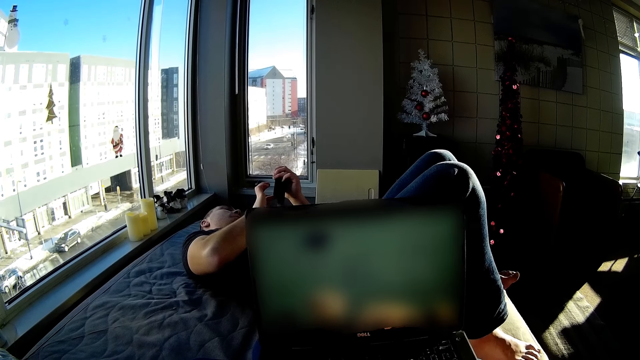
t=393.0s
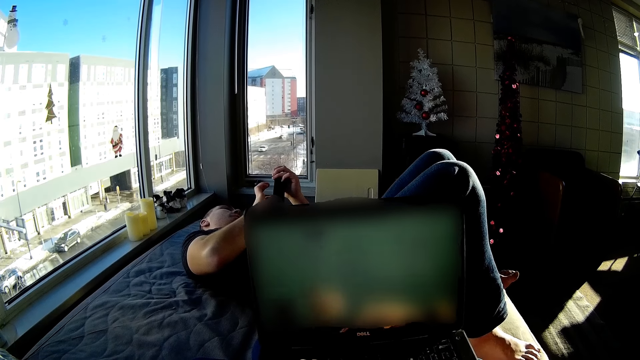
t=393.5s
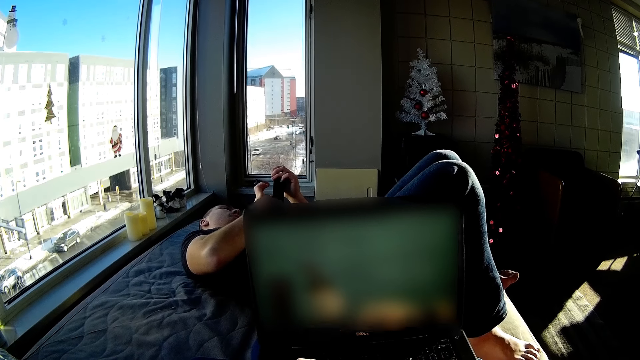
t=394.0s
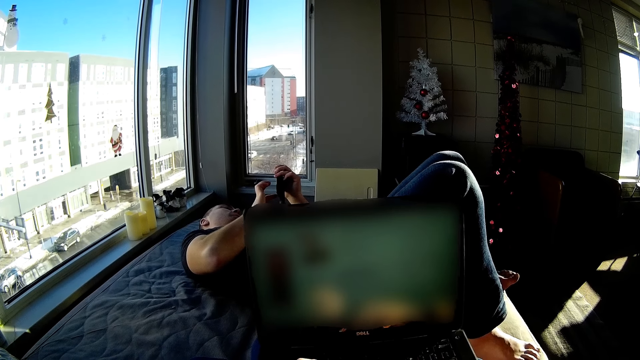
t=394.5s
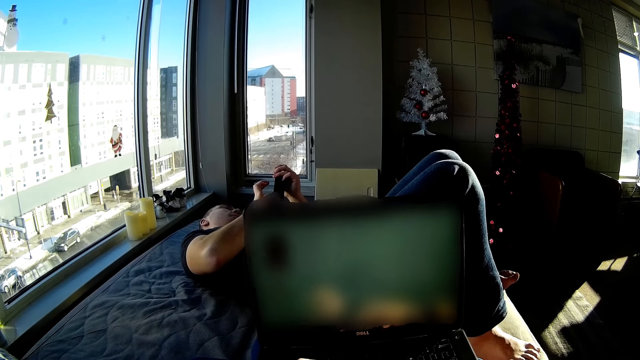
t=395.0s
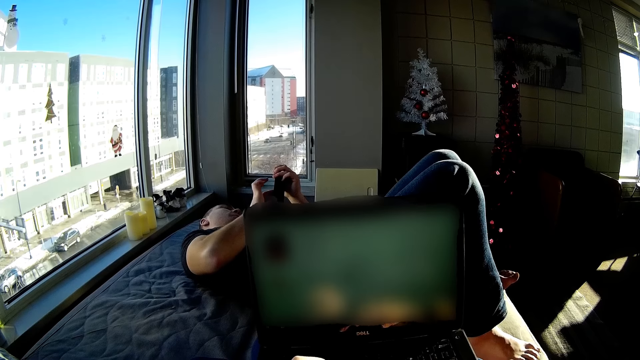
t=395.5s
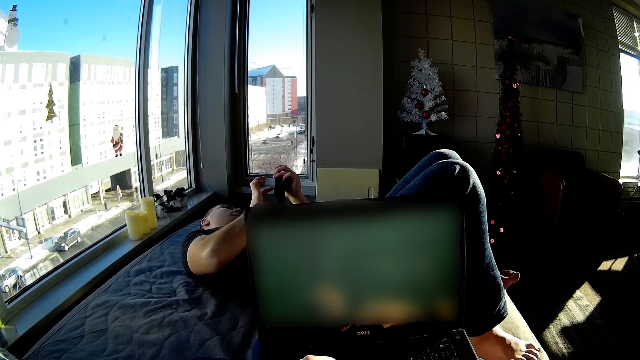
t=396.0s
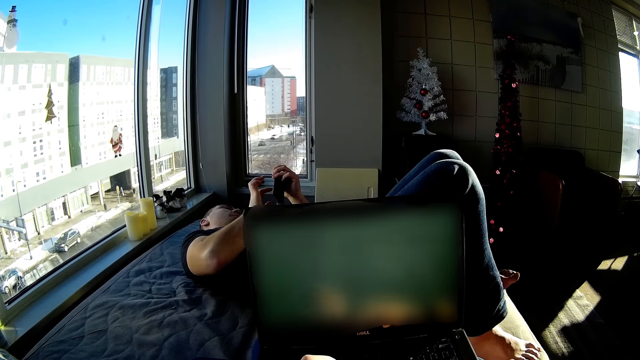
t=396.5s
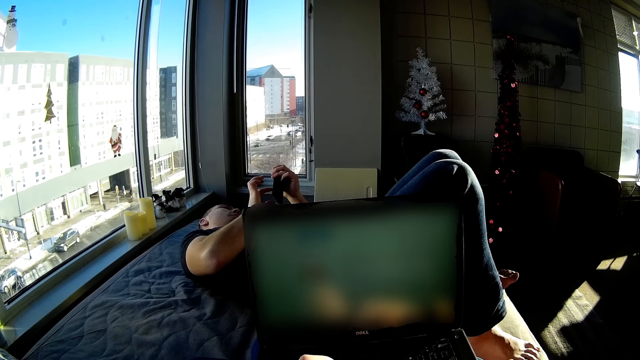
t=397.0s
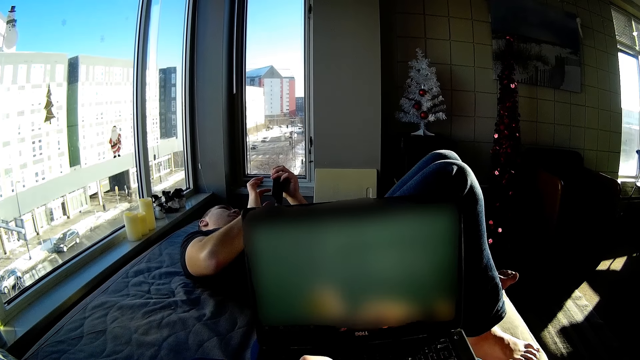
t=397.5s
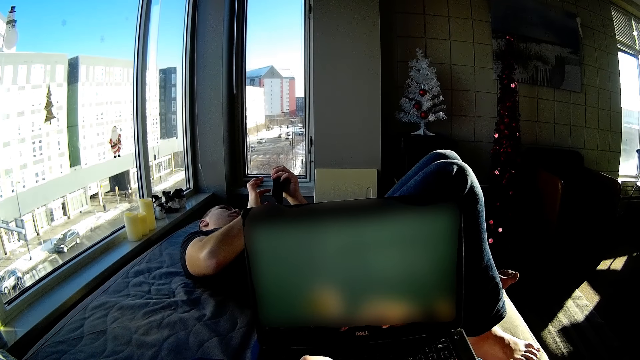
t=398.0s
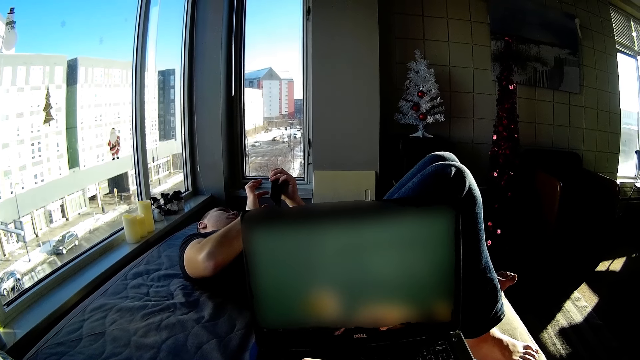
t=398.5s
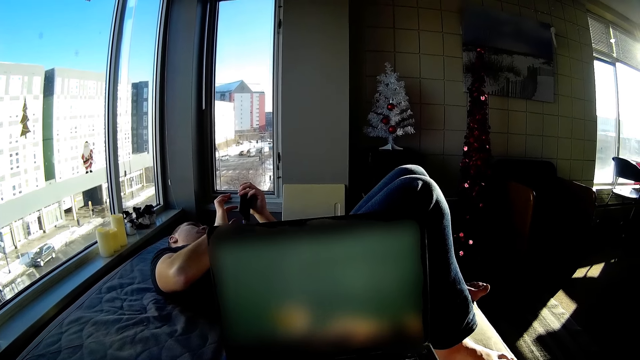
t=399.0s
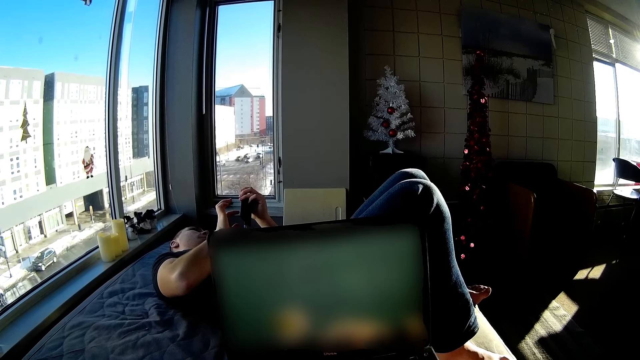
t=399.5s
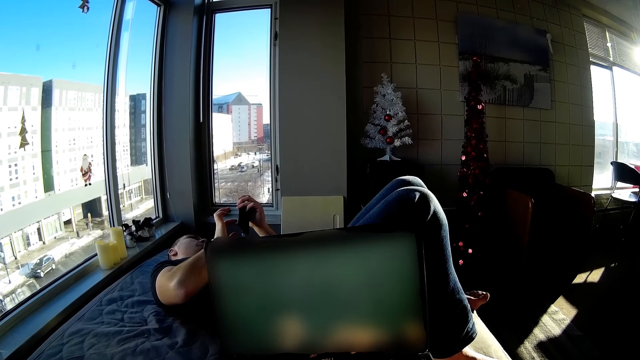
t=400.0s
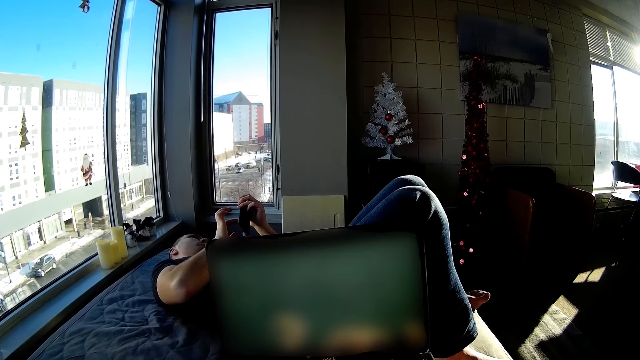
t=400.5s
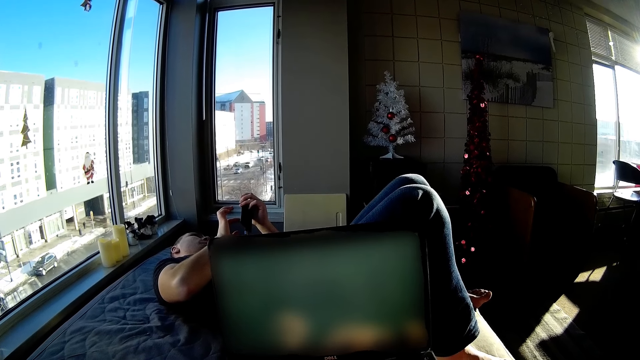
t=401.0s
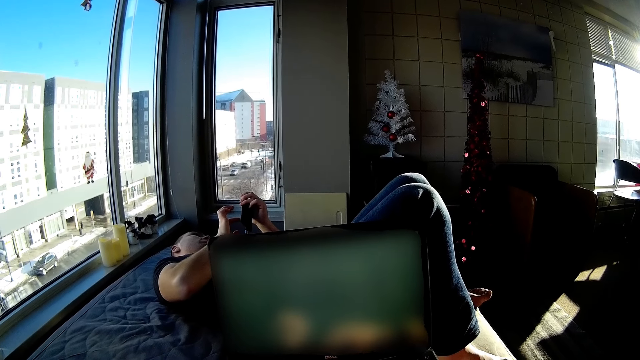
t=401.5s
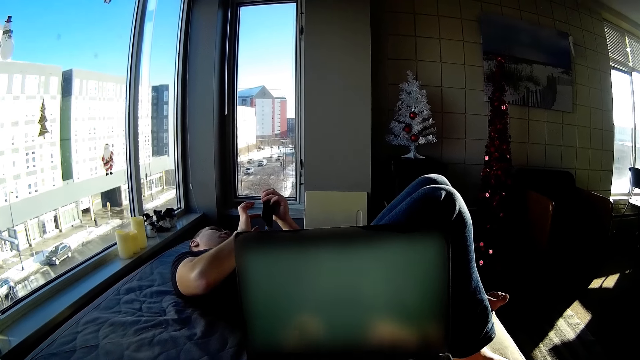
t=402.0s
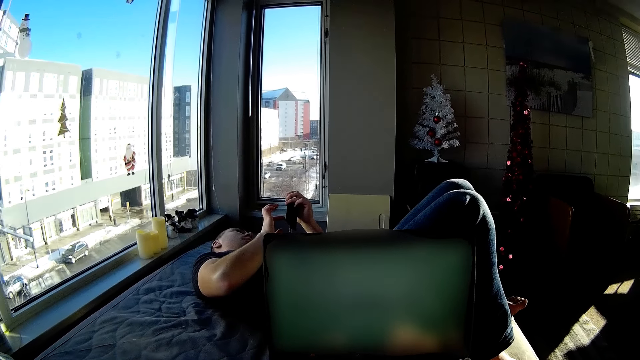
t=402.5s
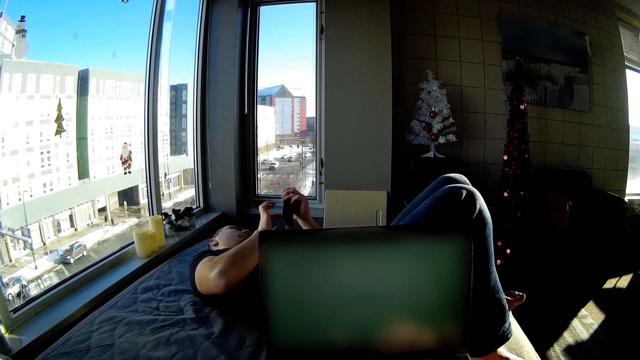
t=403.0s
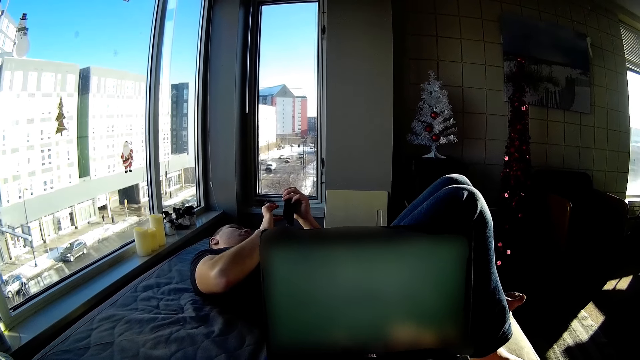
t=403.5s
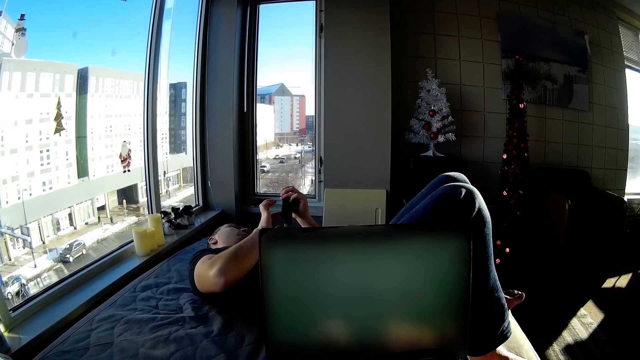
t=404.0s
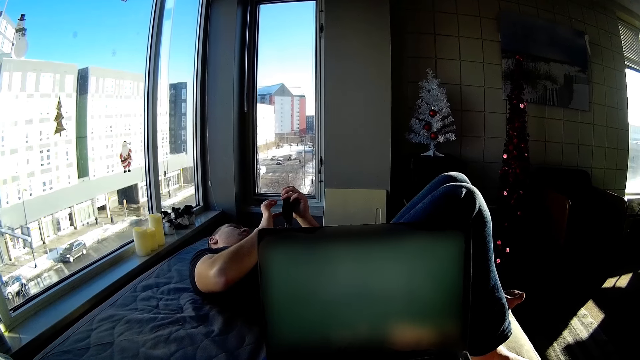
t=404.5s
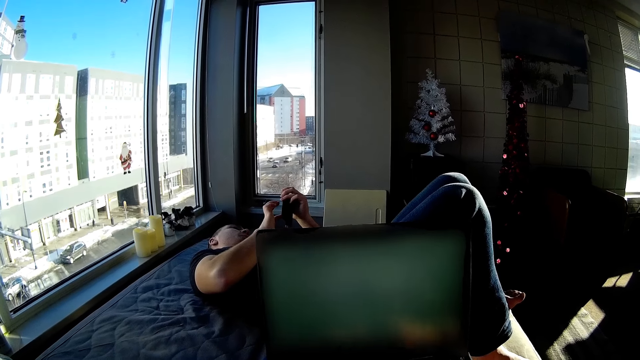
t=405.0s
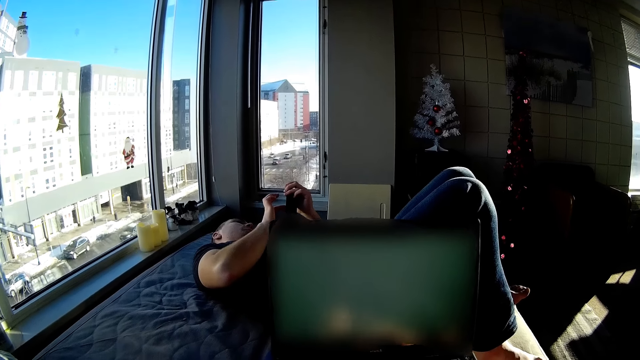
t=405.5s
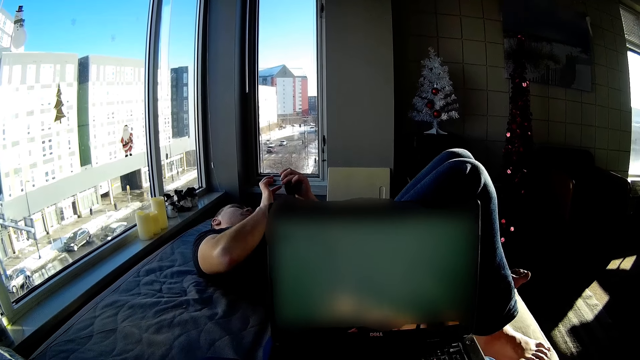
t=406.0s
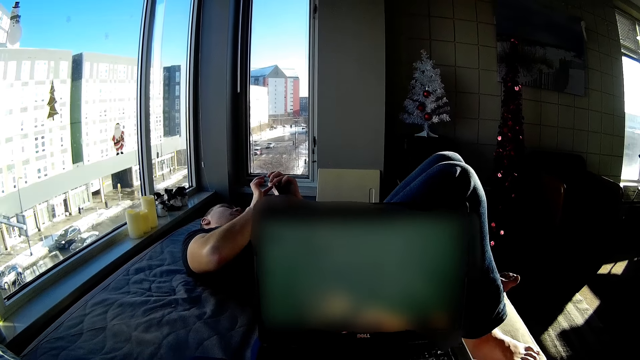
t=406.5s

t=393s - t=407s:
The camera wearer operates a laptop. A man operates the mobile phone.

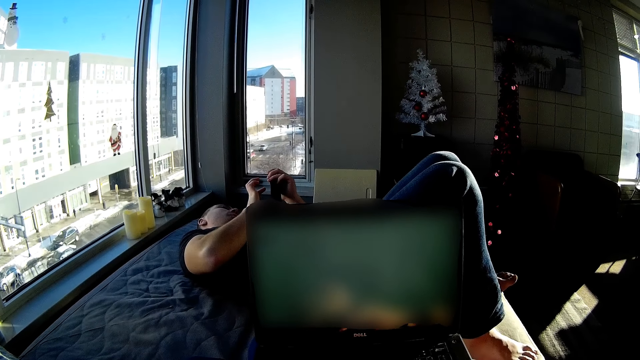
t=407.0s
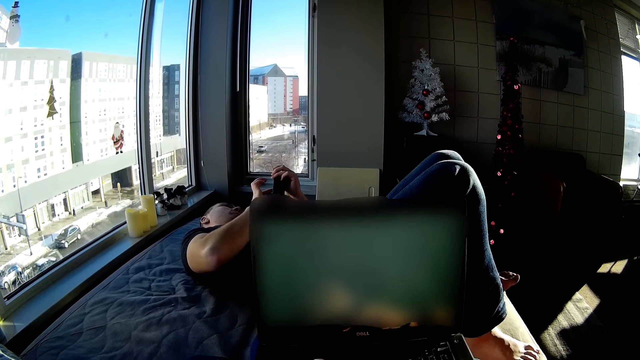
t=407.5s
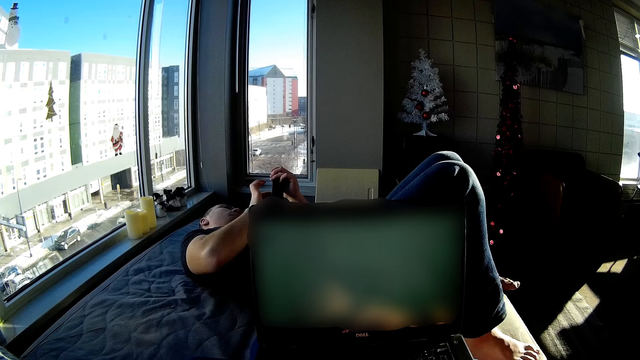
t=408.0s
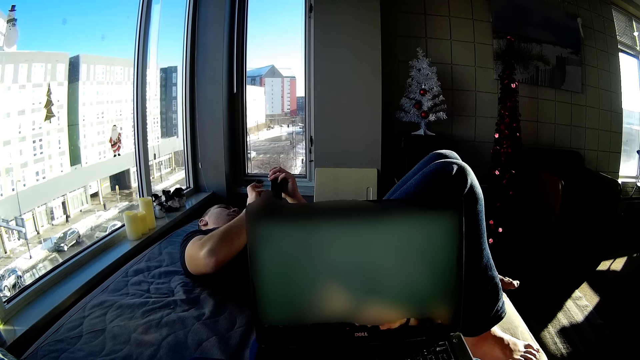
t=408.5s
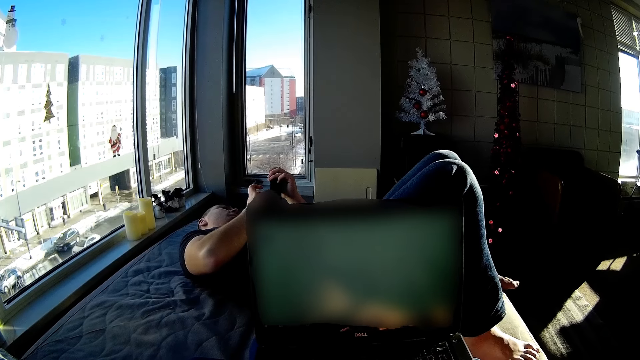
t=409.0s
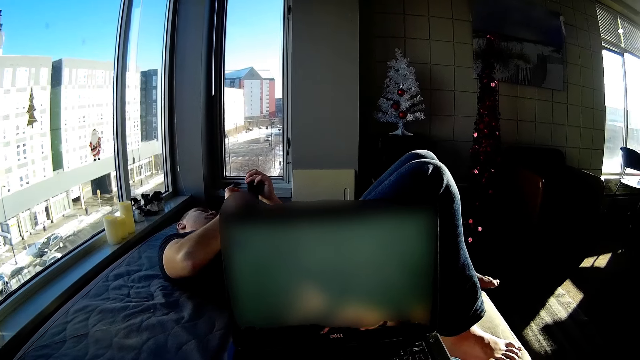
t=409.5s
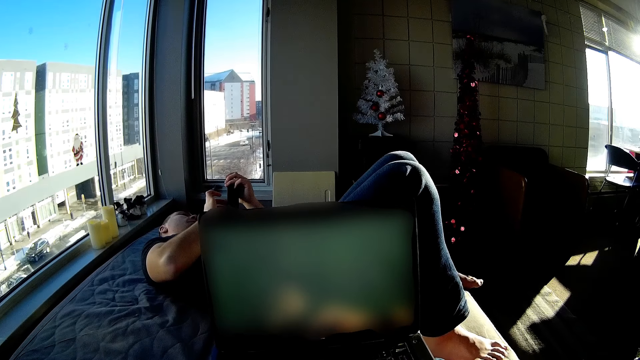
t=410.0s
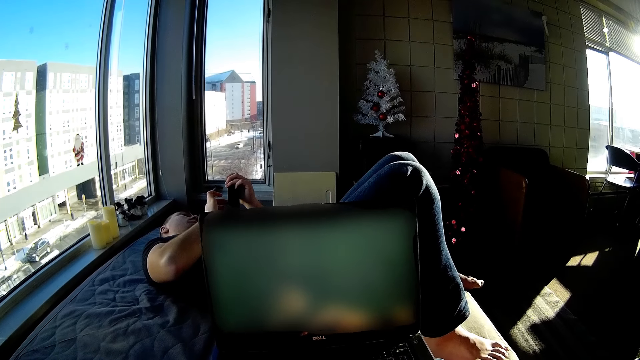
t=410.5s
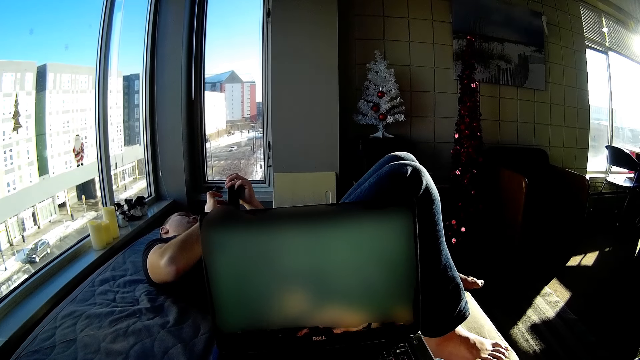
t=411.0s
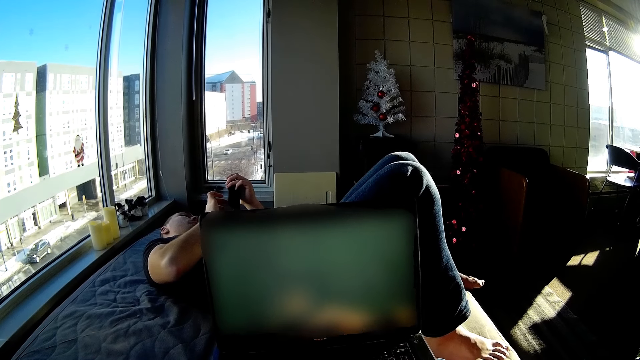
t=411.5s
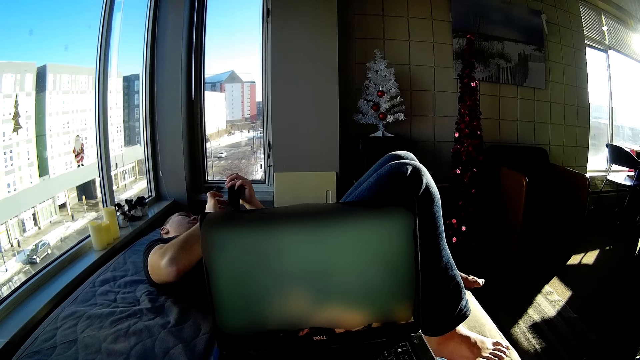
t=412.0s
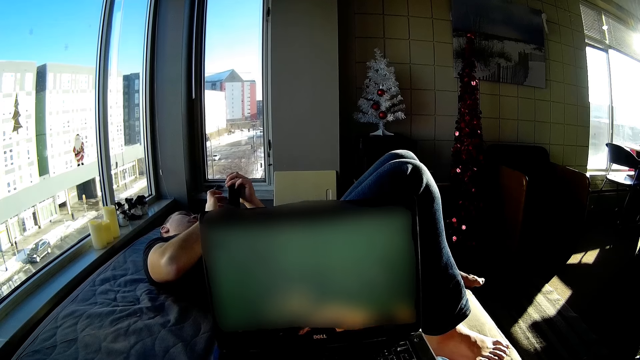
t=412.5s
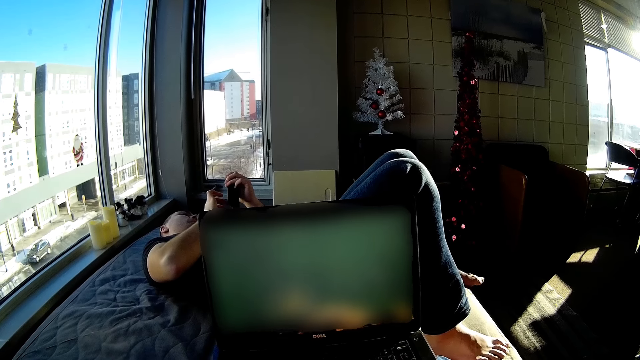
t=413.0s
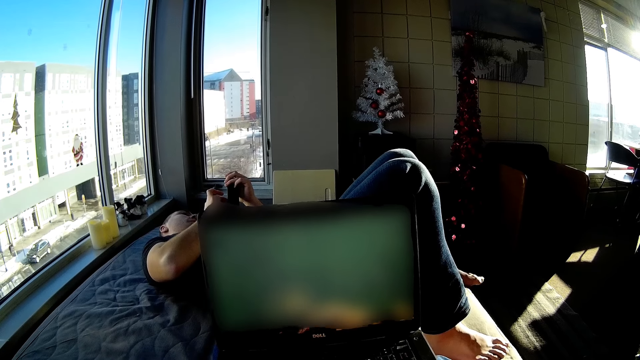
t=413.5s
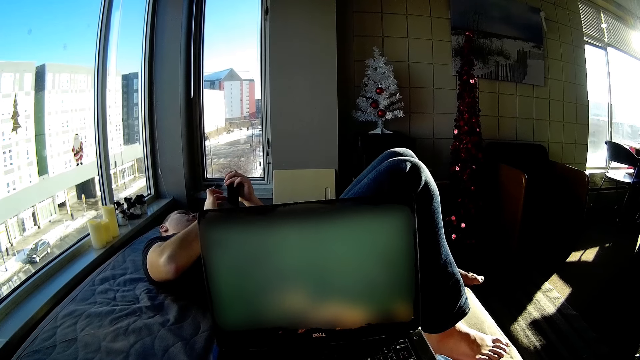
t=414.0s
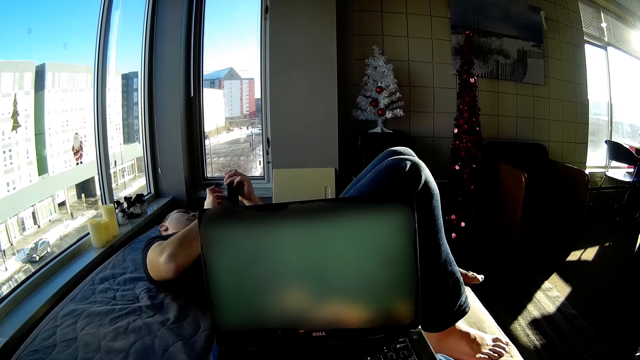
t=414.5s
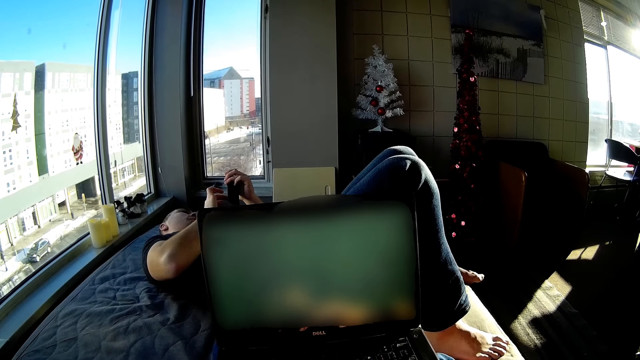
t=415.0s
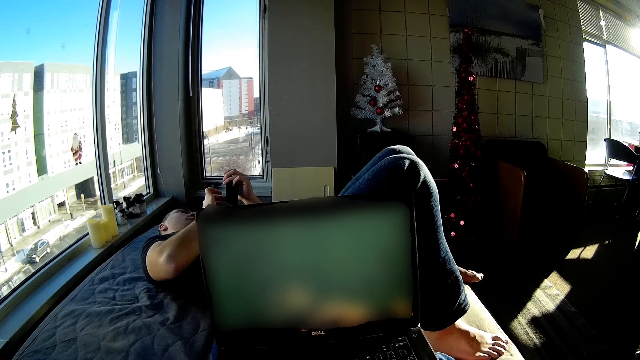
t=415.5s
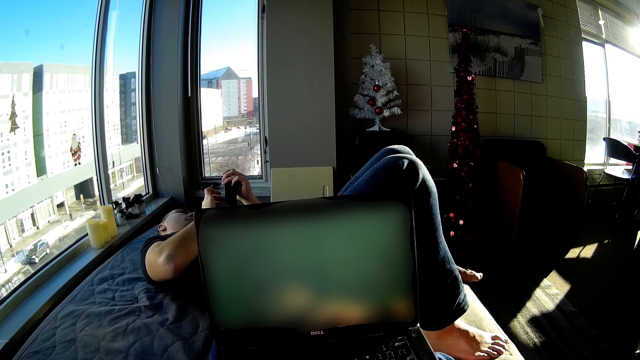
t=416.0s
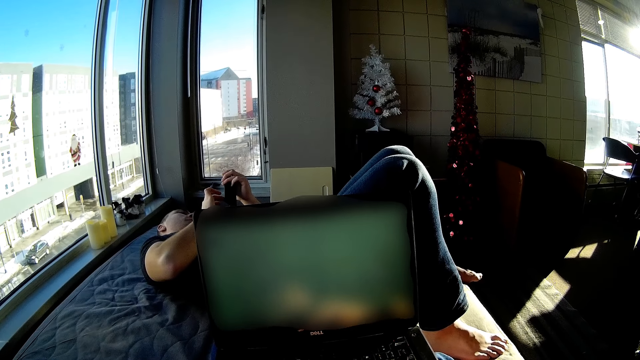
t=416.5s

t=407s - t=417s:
The camera wearer looks around.
